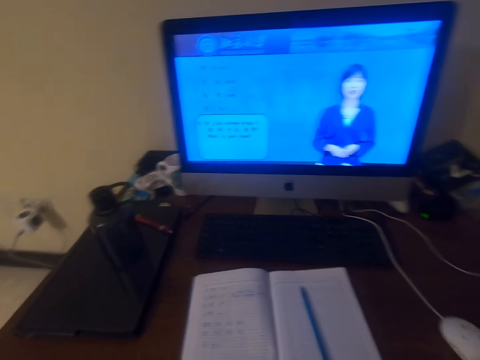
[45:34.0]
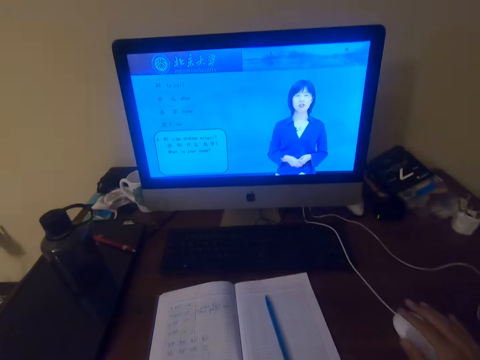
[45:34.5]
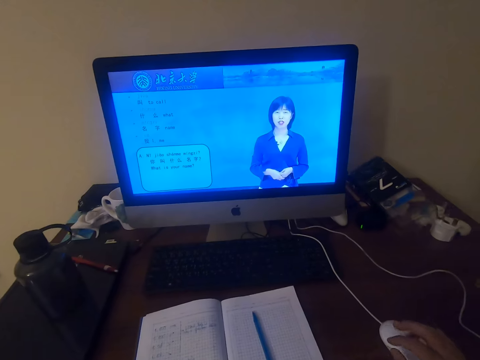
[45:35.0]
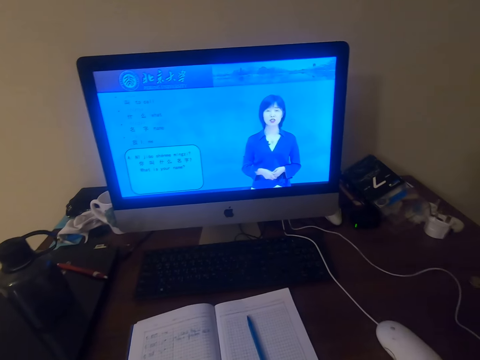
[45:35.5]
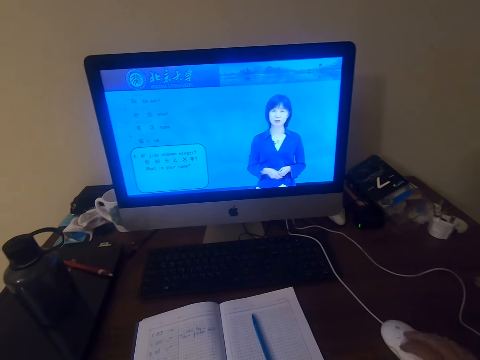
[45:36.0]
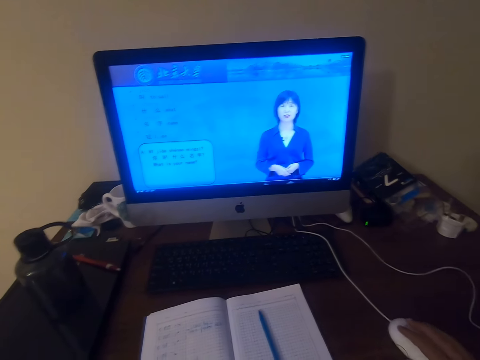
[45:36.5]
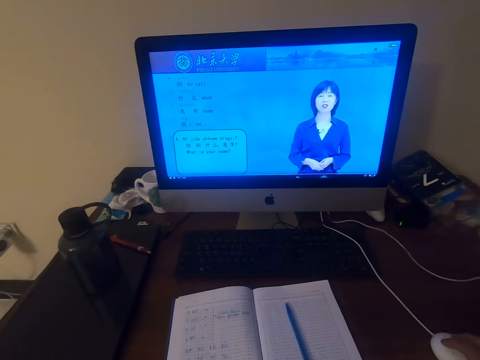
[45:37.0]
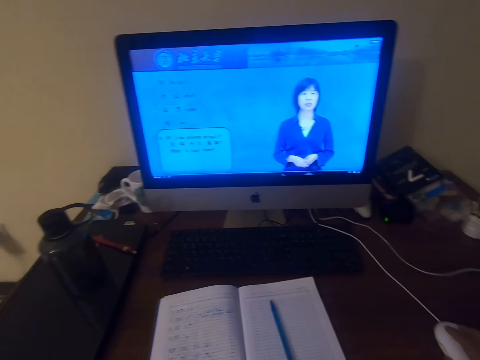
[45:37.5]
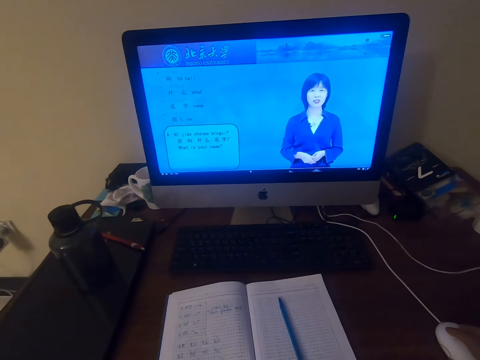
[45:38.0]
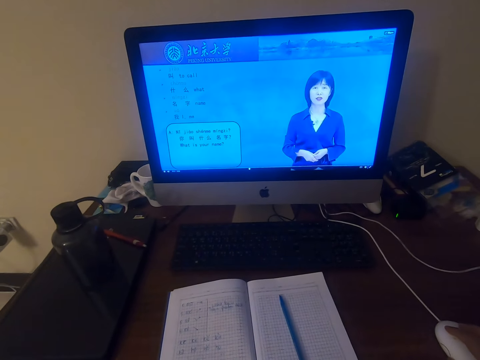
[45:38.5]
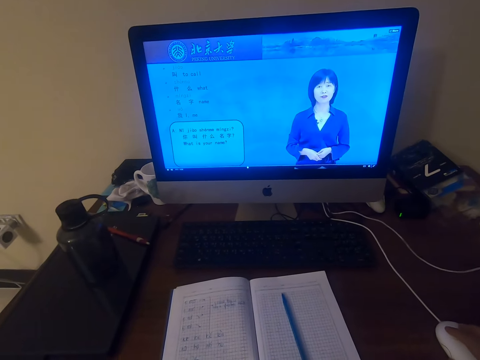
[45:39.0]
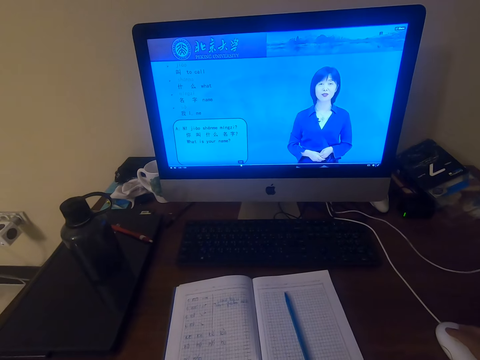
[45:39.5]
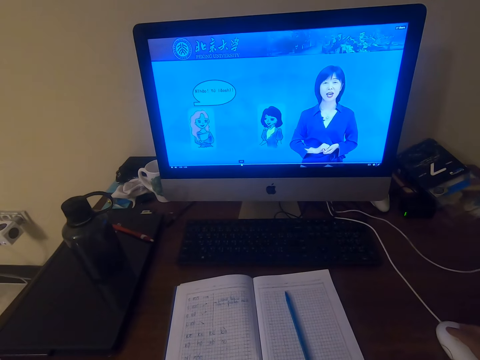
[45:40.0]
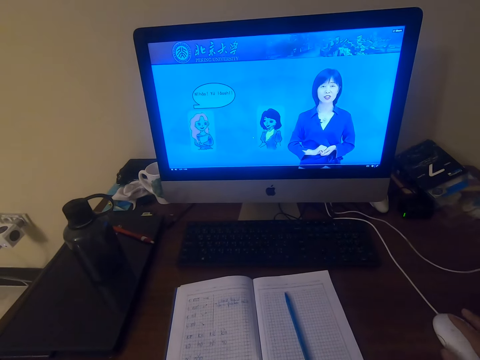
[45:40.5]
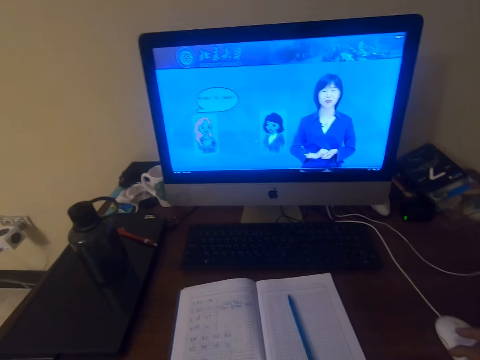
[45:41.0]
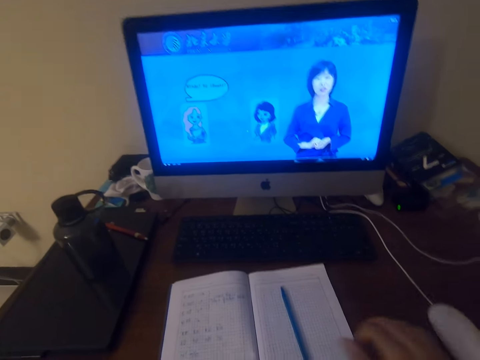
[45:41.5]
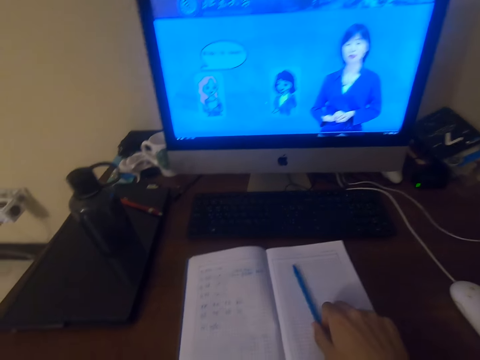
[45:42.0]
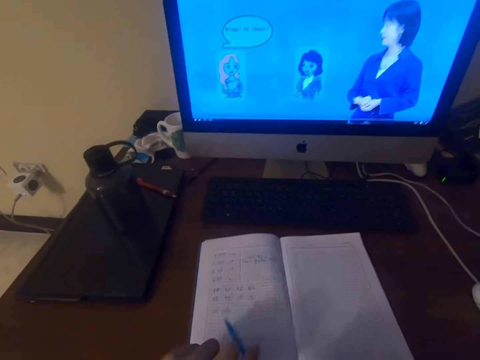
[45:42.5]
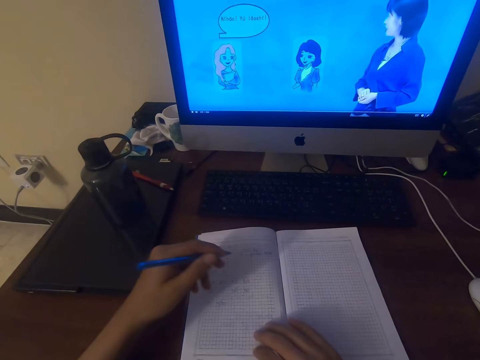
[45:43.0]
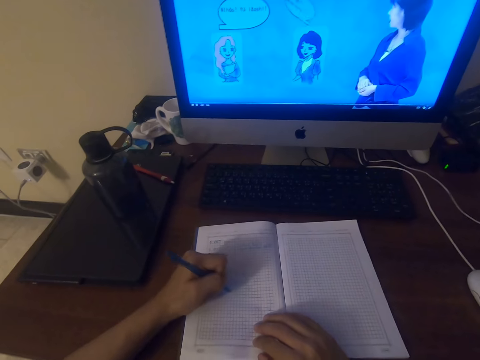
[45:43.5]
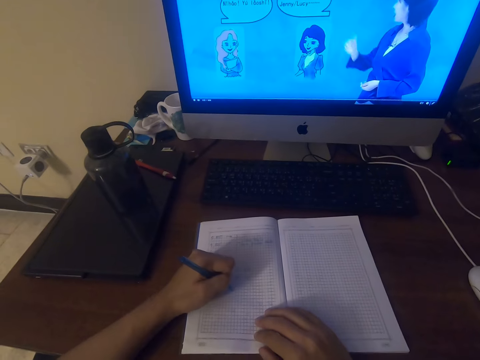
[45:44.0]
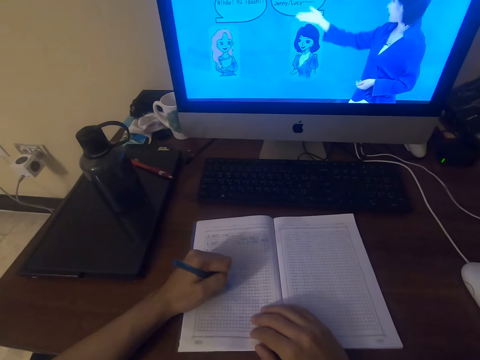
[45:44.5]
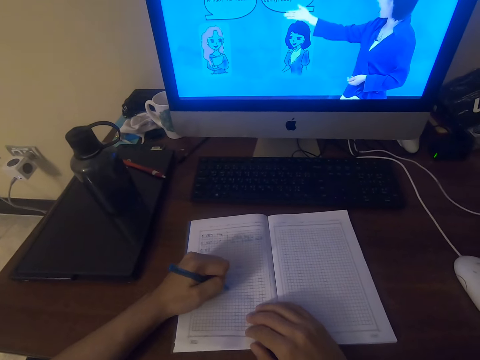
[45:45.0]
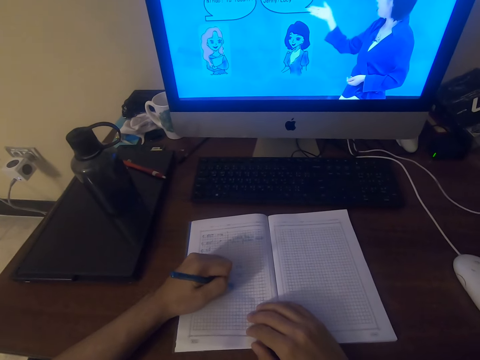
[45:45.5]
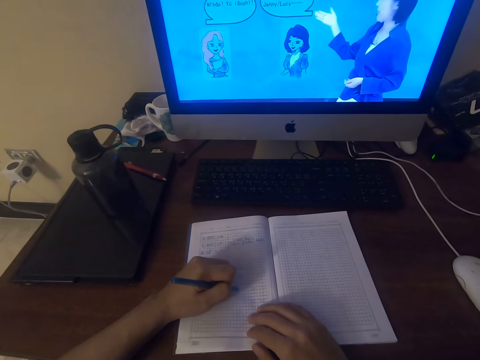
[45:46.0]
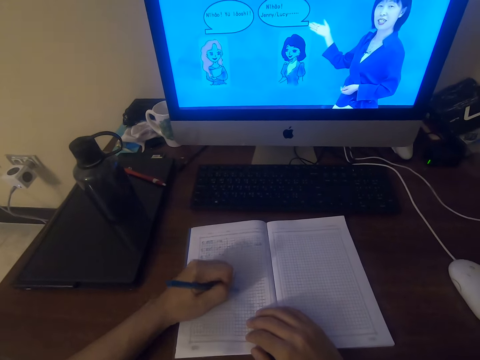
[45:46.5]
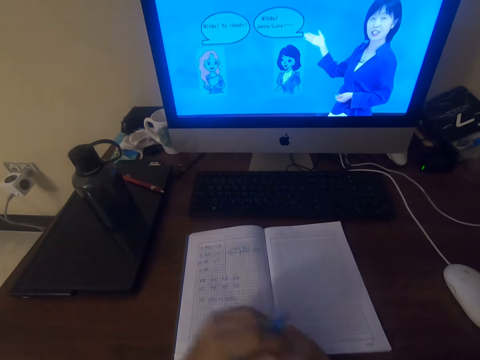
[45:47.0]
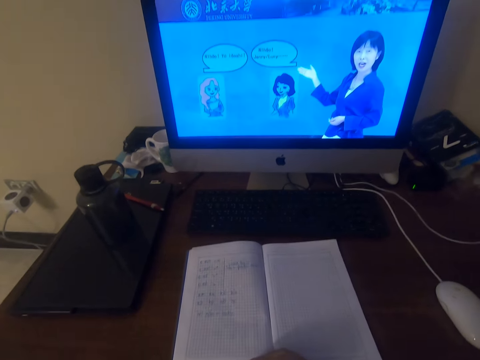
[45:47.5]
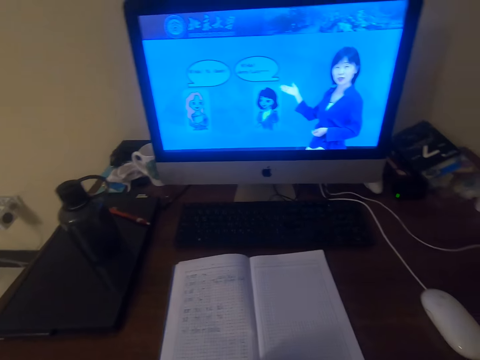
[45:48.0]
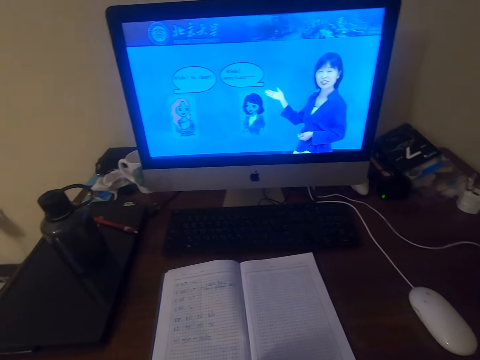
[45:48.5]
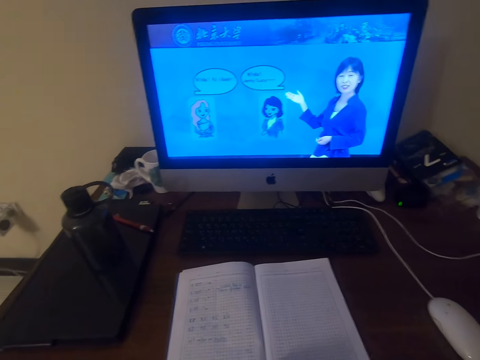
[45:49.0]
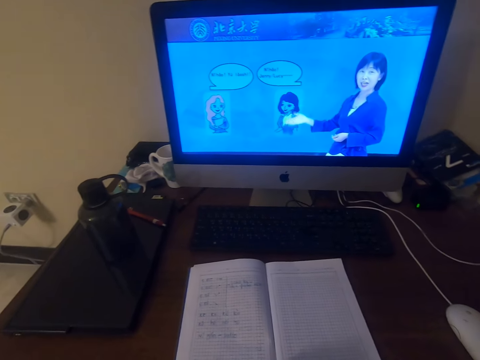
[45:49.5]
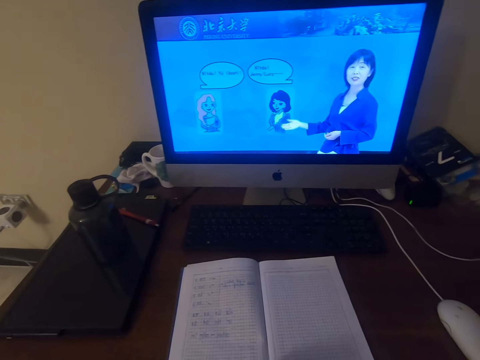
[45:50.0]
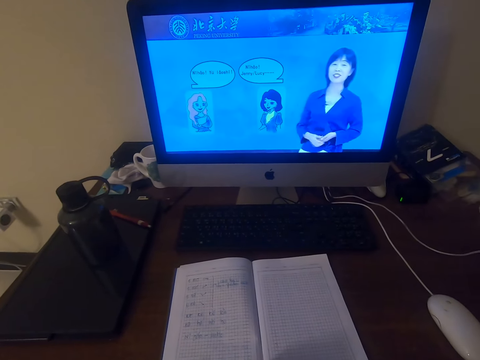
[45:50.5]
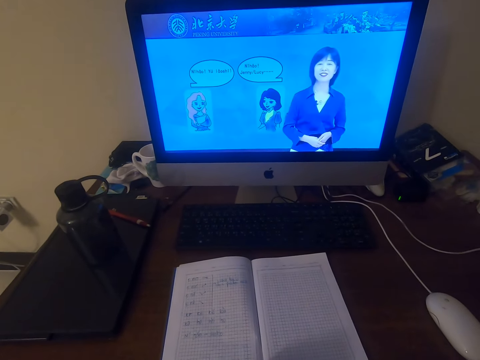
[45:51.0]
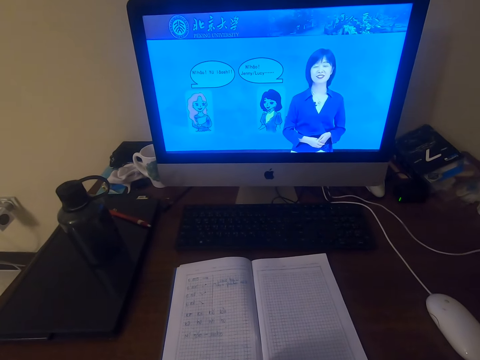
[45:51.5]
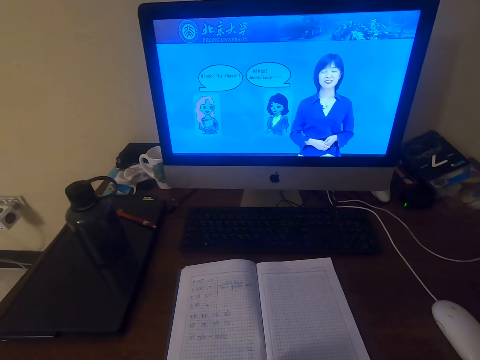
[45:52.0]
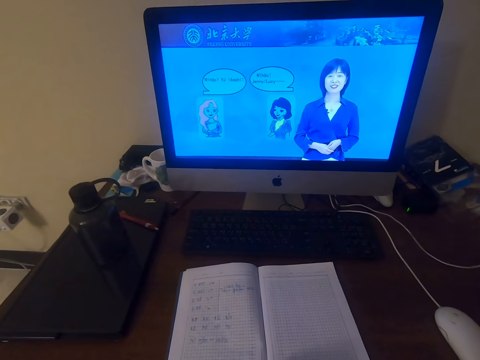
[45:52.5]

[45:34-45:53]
The camera wearer operates the desktop on the table with a mouse. They pick up a pen on the book on the table. They write on the book with the pen. They watch the video in the desktop screen.

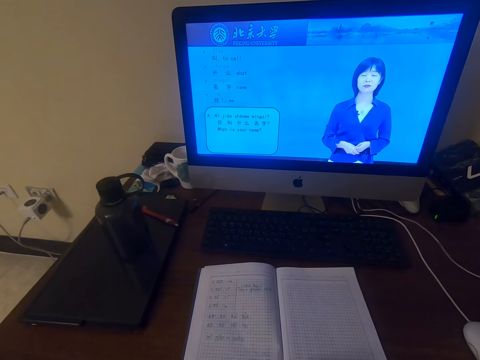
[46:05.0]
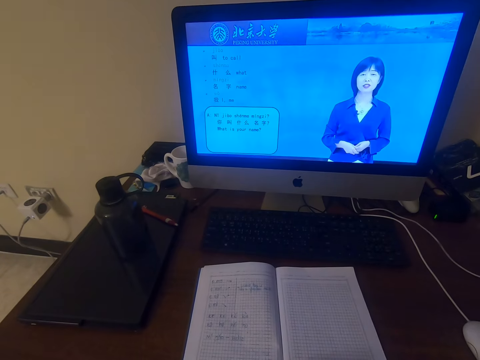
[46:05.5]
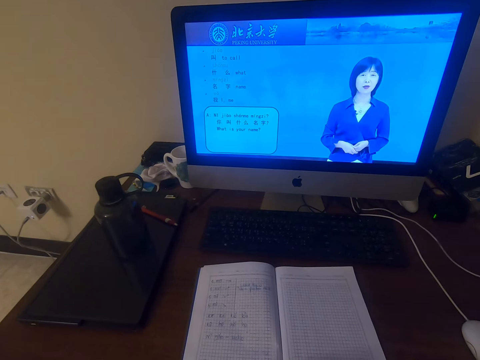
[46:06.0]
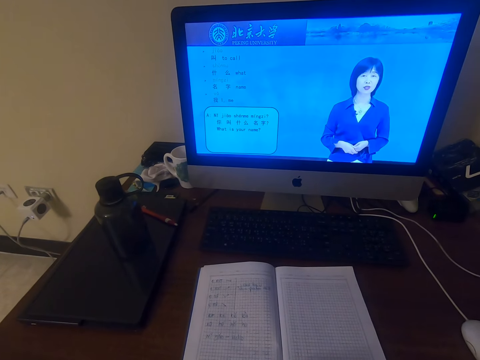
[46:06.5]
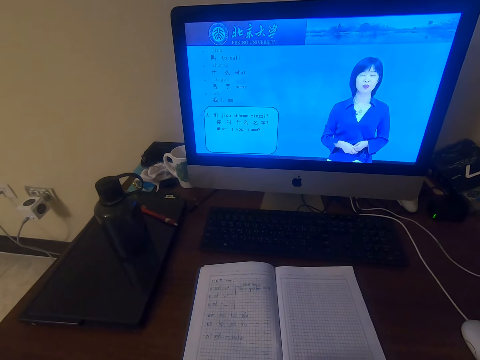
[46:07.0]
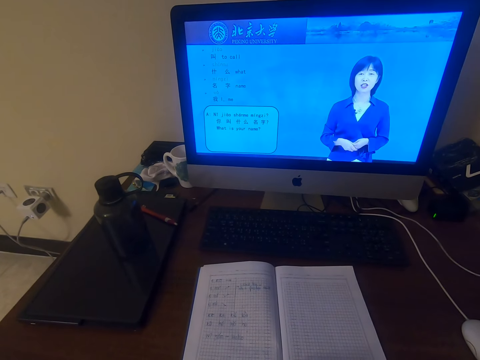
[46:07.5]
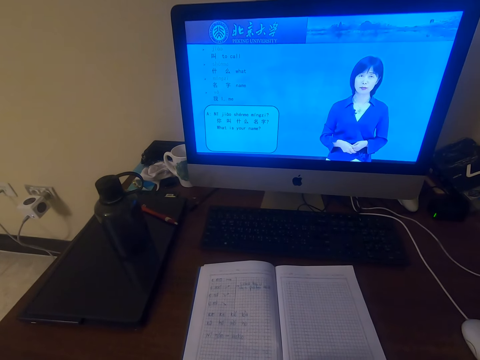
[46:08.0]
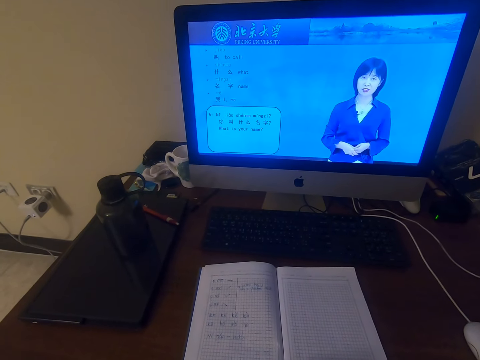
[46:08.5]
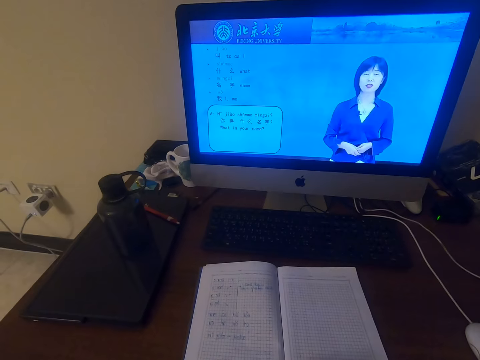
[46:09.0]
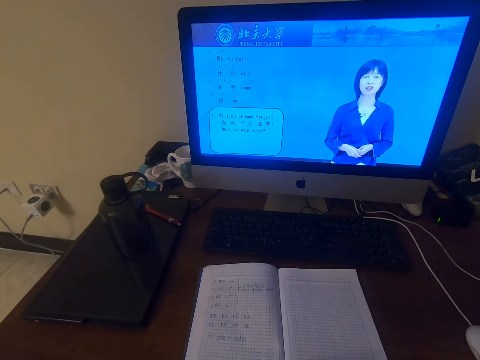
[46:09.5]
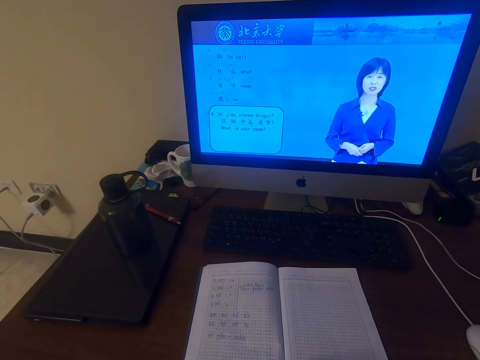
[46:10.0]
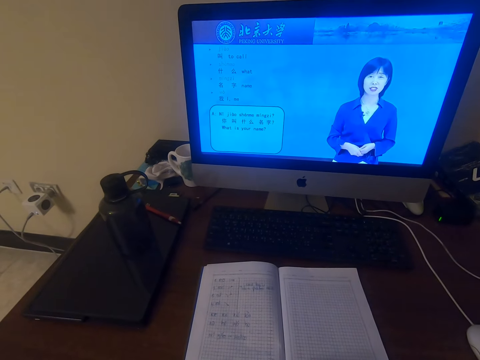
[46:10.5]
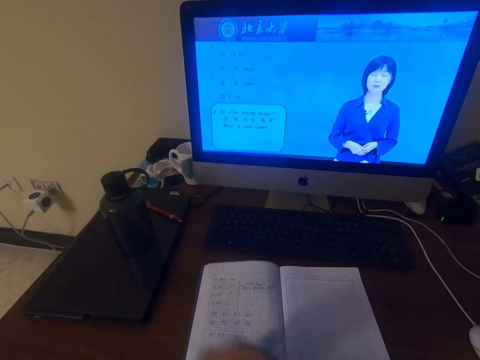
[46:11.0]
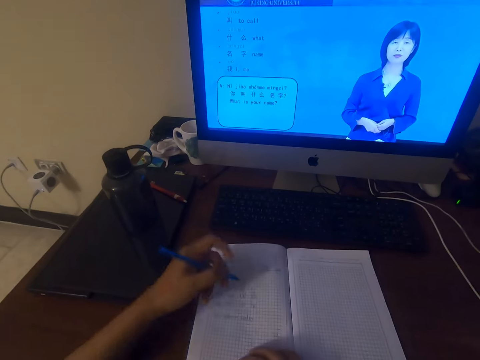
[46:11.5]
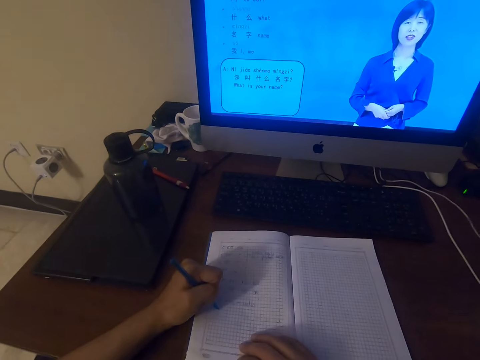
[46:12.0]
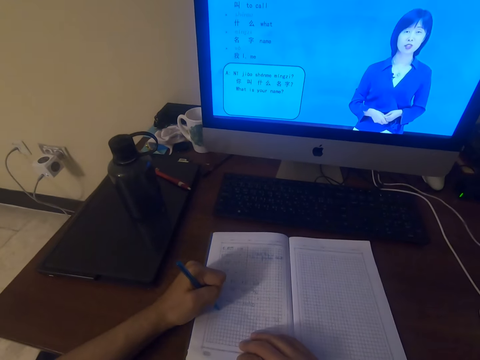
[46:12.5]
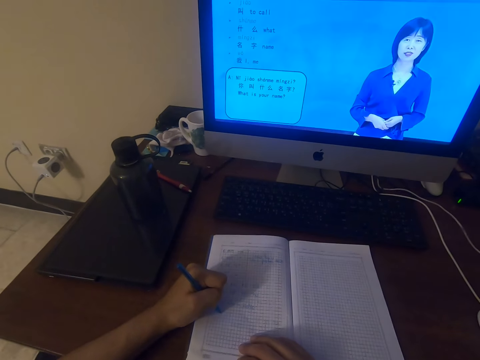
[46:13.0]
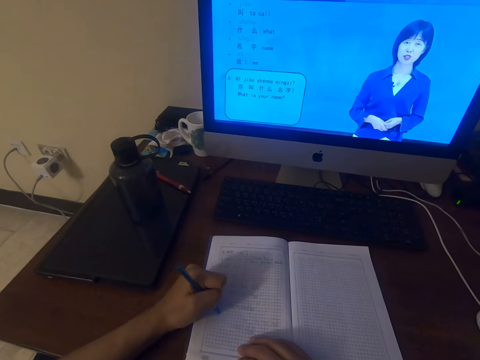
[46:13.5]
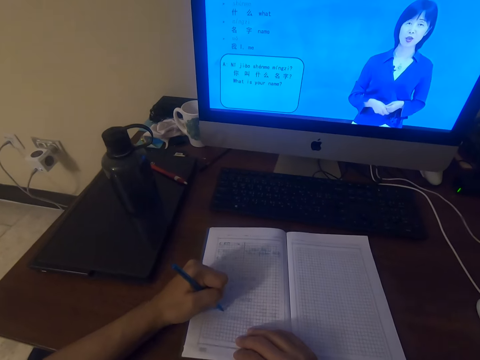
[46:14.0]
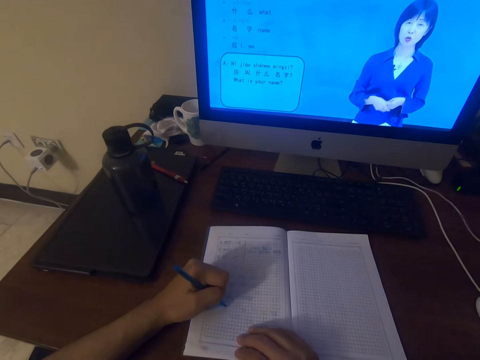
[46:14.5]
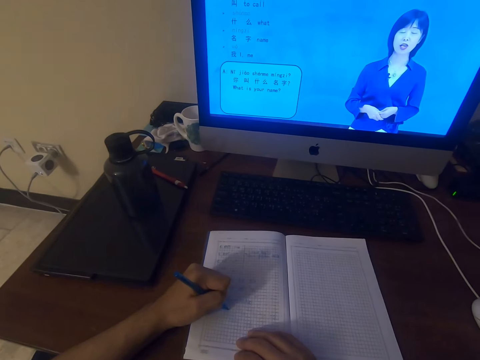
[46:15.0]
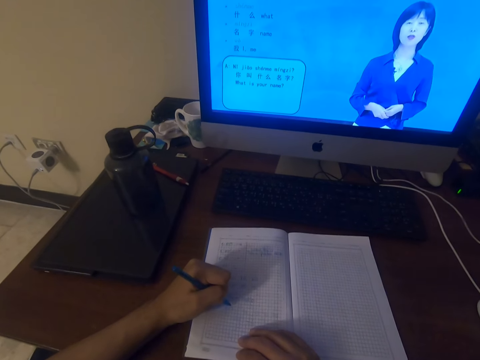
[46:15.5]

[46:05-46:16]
The camera wearer talks. They write on the book with a pen.
